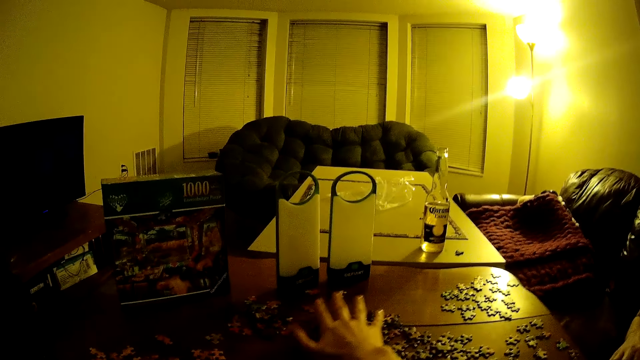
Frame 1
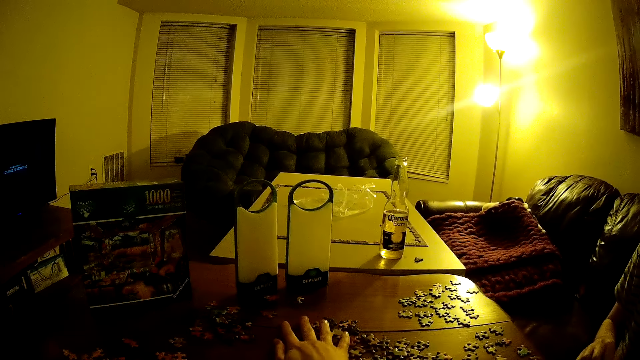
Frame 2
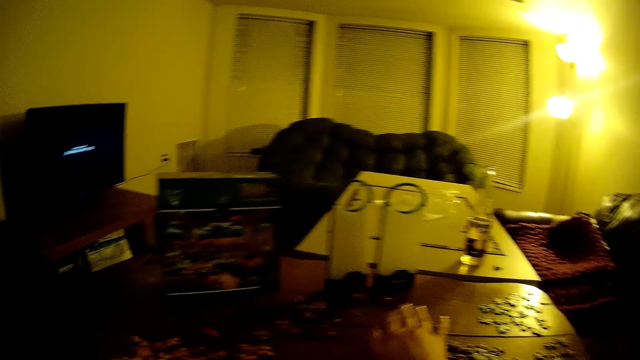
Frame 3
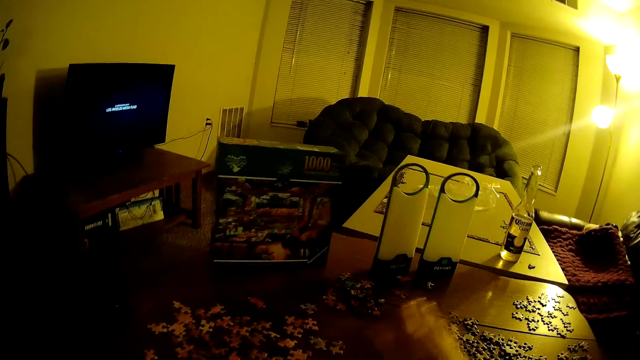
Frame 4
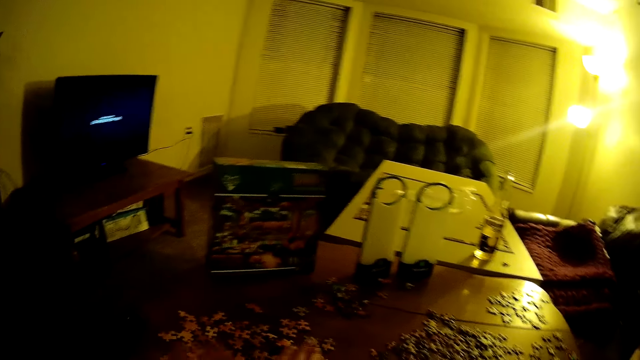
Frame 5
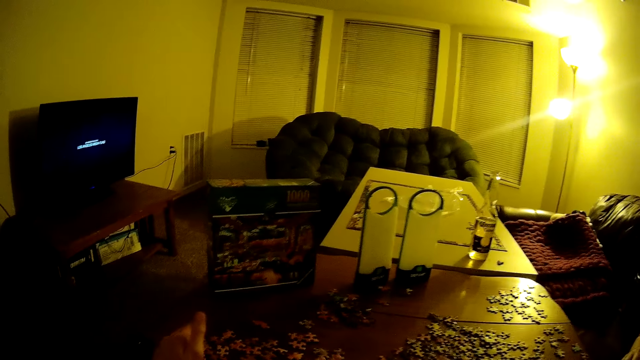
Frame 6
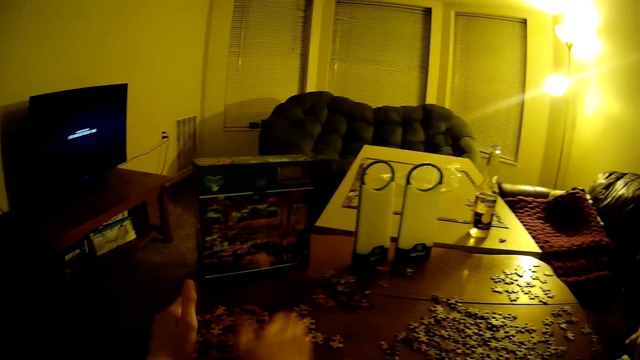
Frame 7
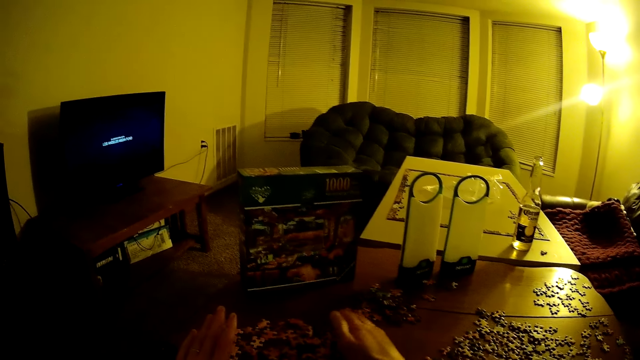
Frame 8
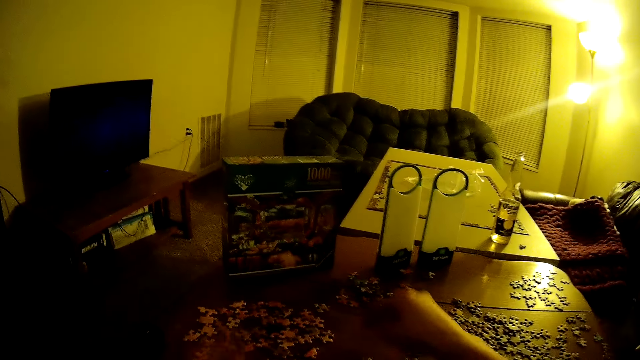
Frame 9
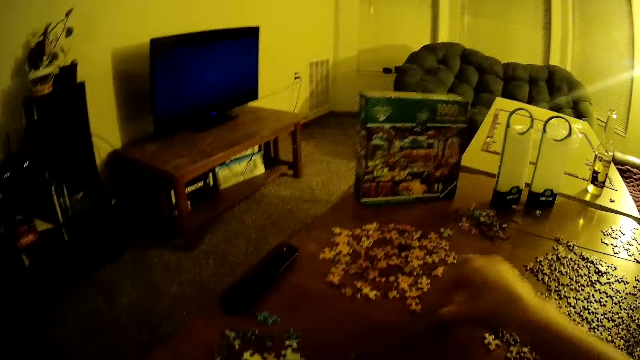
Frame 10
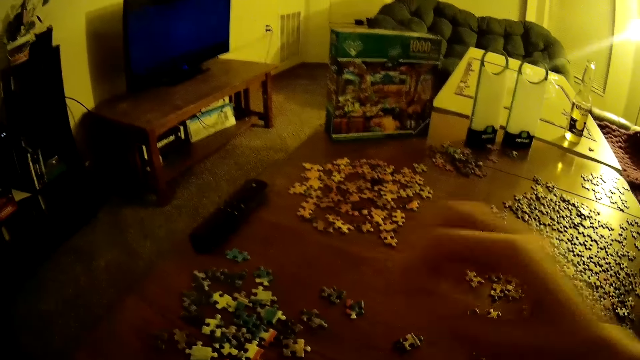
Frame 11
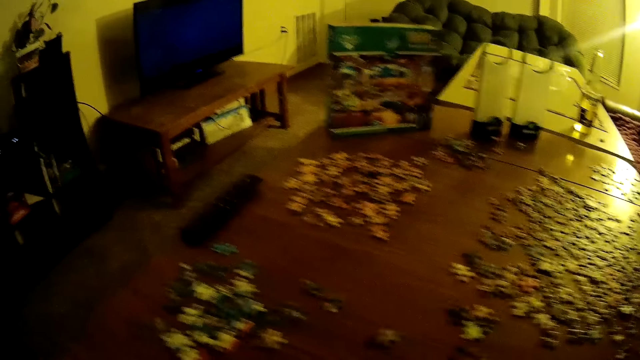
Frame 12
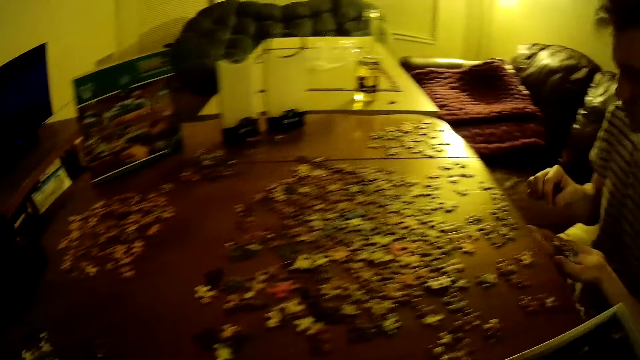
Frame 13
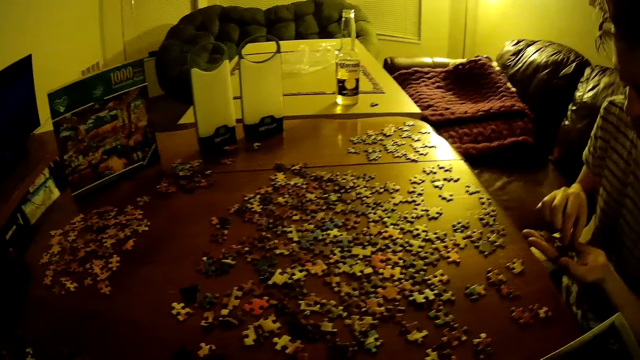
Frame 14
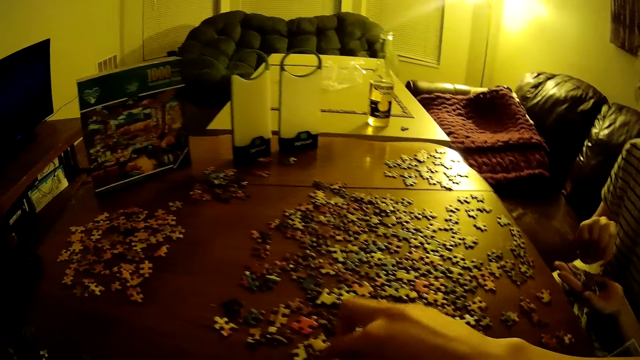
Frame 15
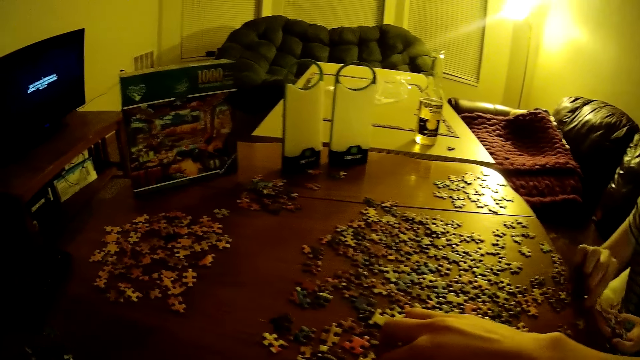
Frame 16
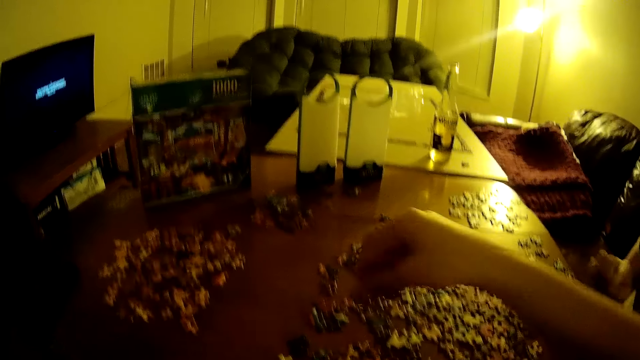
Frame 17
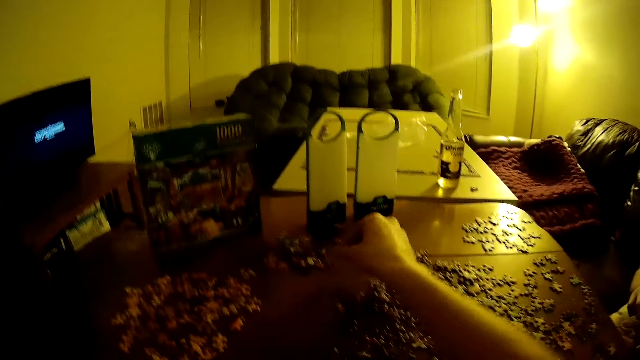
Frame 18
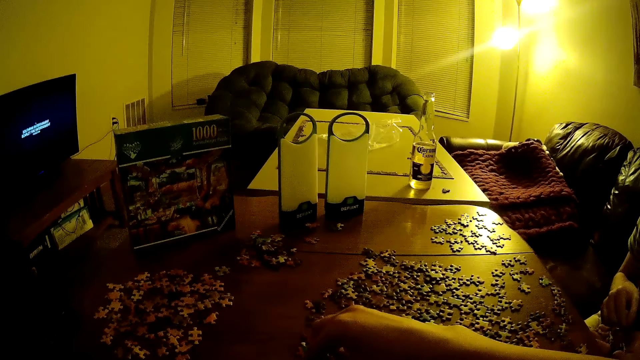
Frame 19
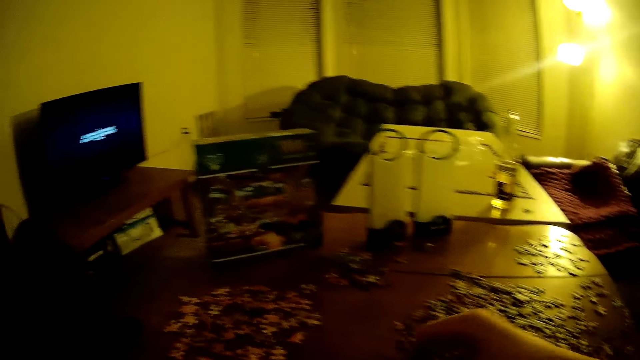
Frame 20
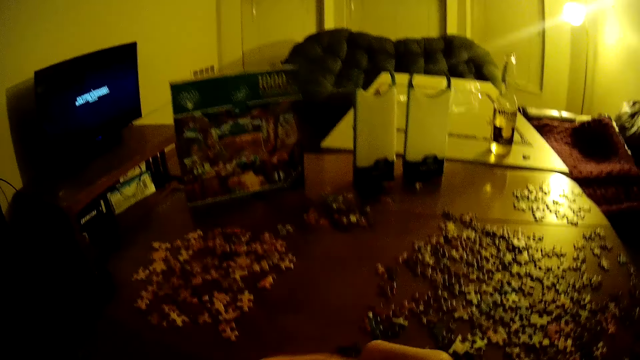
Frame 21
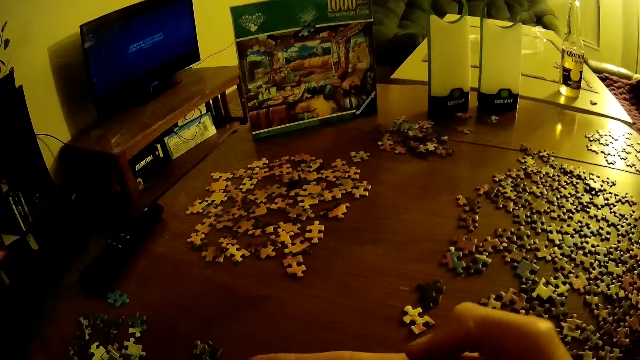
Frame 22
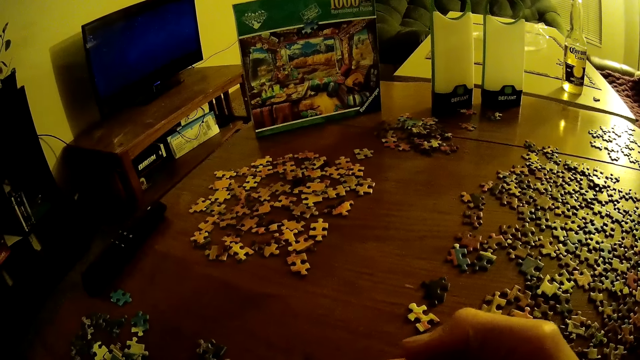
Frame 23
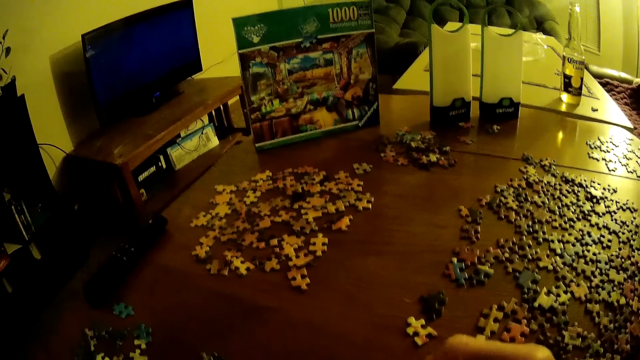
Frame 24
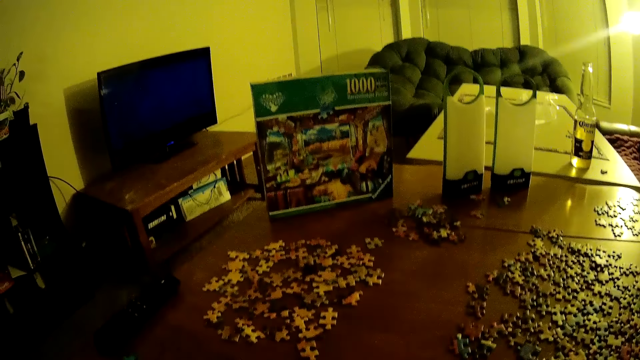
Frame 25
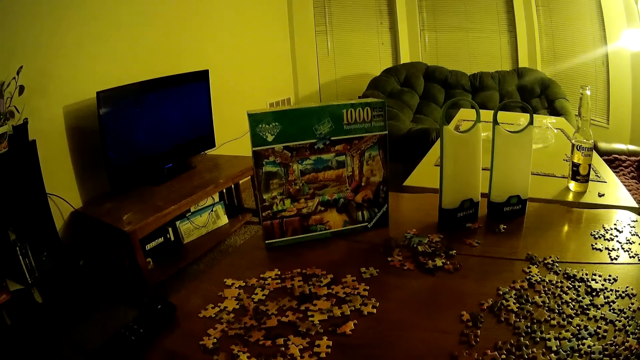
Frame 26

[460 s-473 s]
A man assembles the jigsaw puzzle. The camera wearer looks at the man. The man puts puzzles on the table. The camera wearer assembles the jigsaw puzzle.

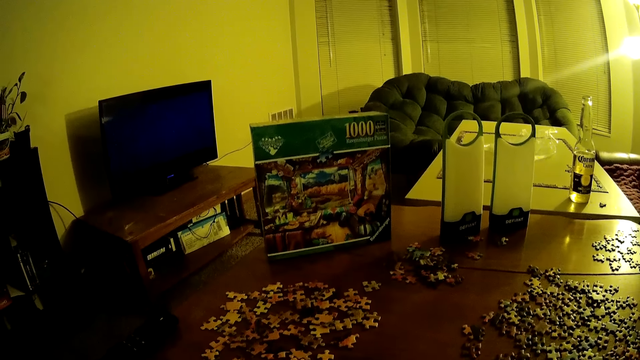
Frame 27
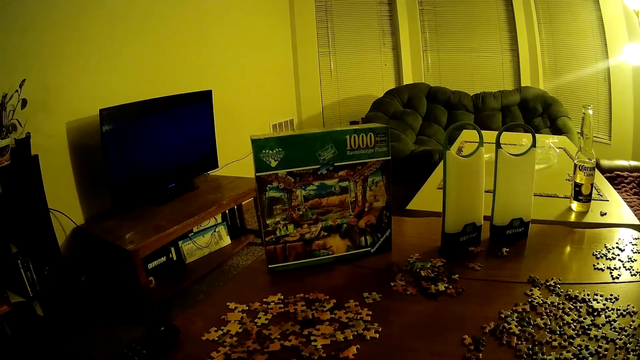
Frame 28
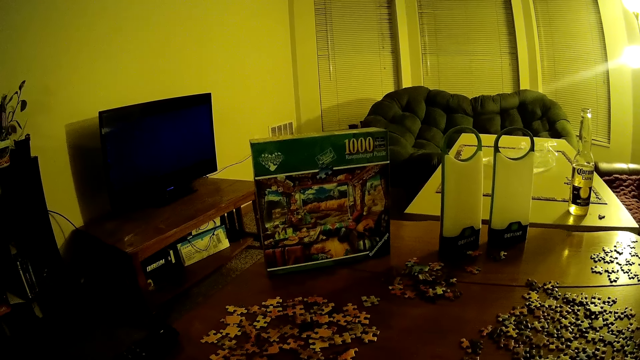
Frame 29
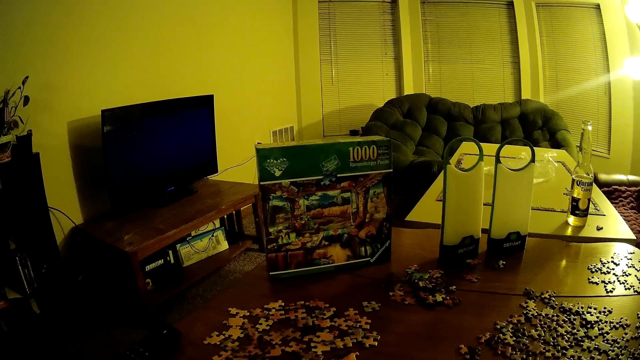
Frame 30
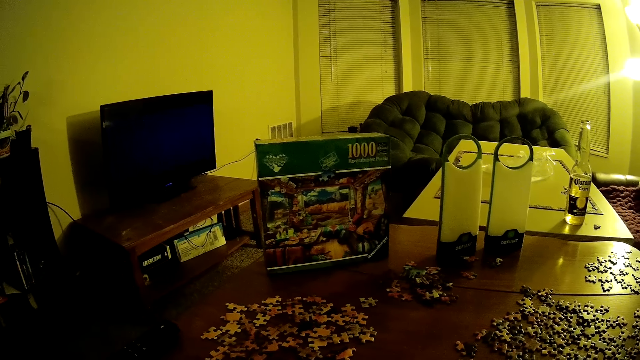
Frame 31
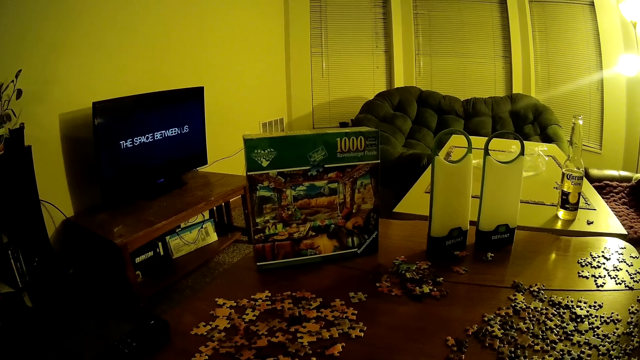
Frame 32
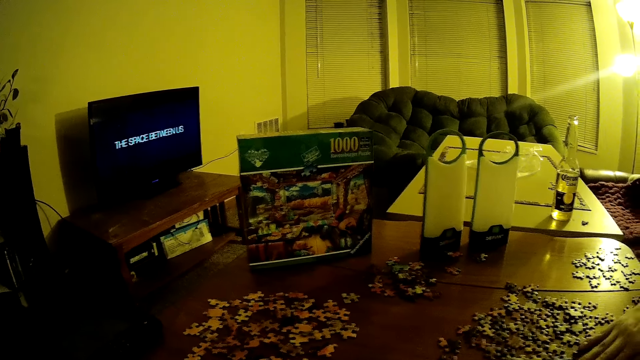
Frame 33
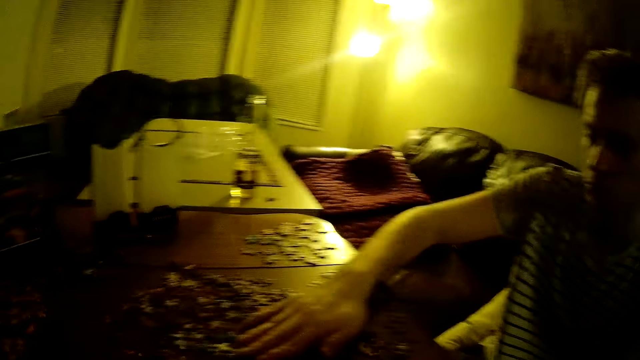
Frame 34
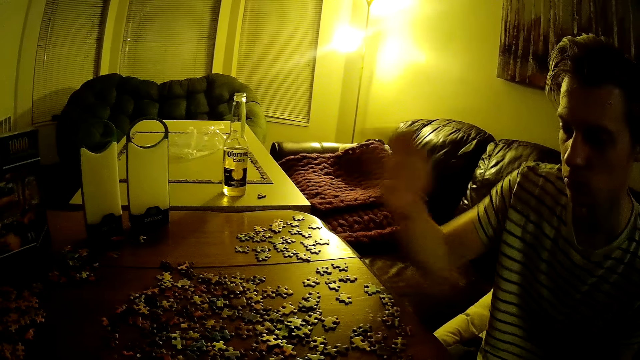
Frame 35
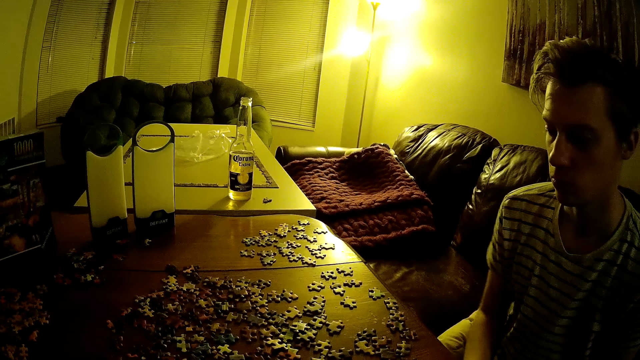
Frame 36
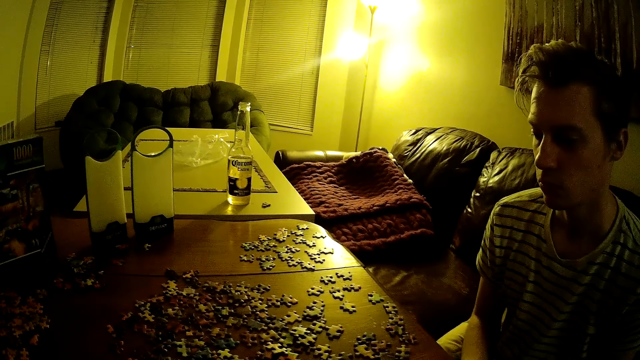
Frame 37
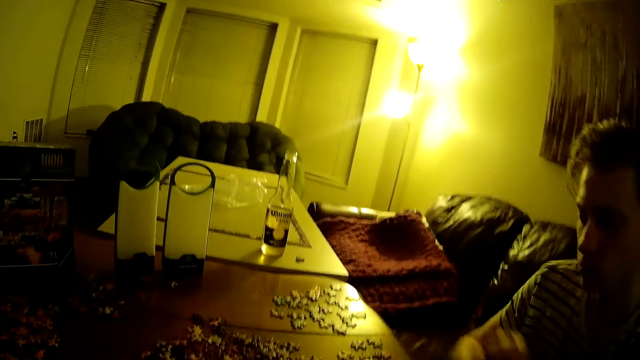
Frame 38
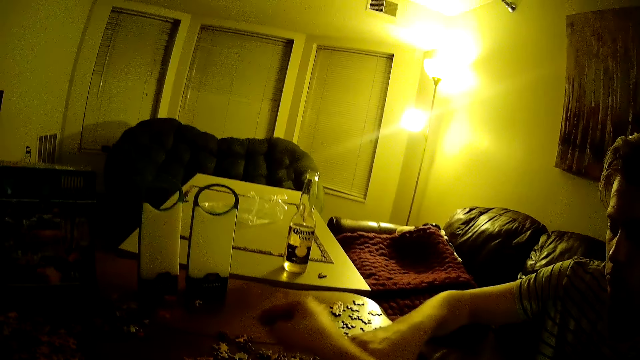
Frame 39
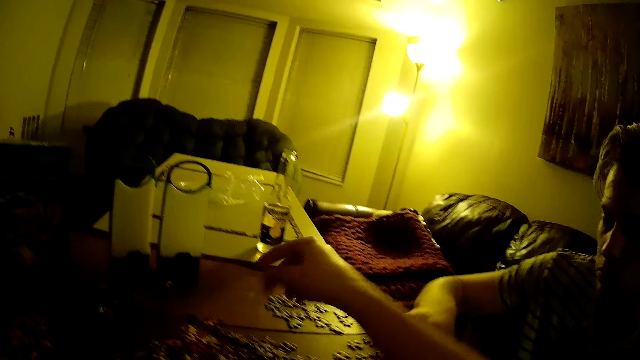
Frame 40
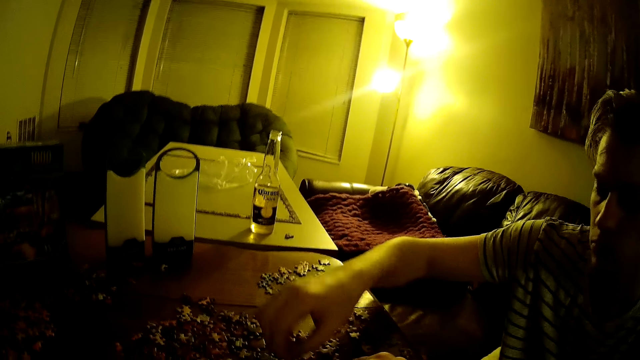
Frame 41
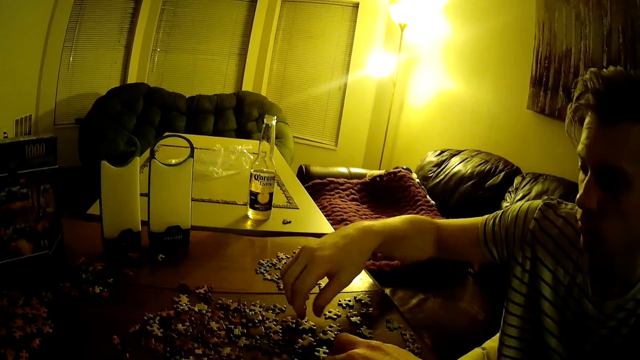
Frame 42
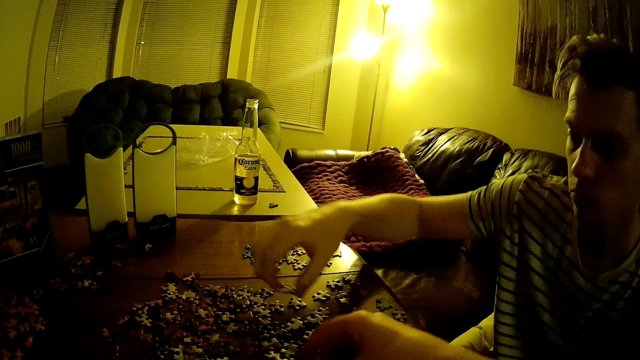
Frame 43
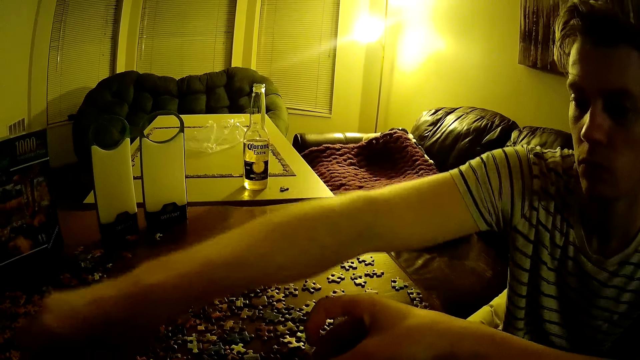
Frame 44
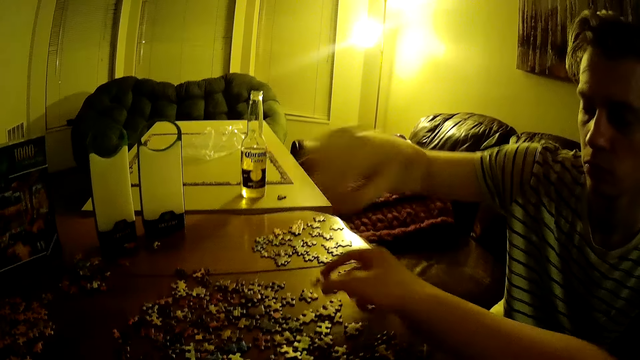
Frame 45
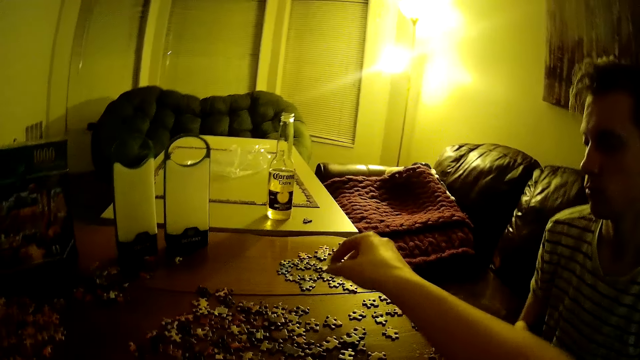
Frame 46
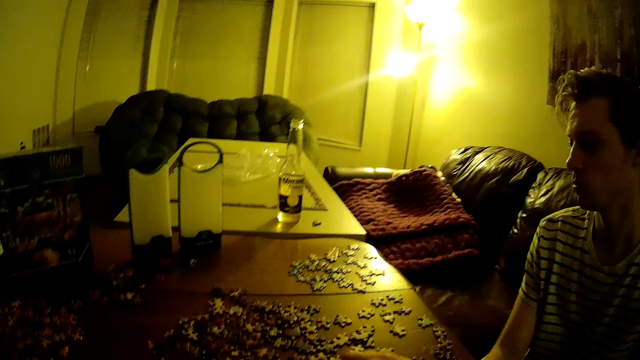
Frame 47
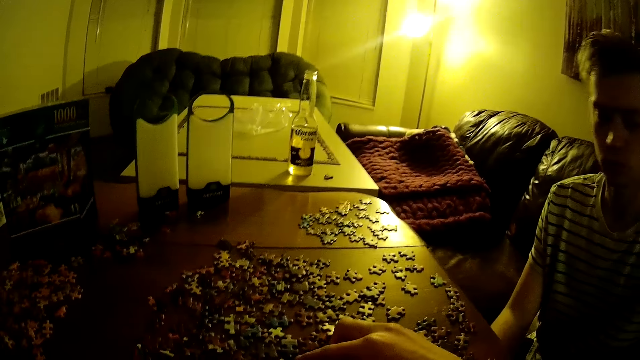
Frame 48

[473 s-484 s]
The camera wearer looks at a man. They assemble the jigsaw puzzle. The man assembles the jigsaw puzzle. The camera wearer puts puzzles on the table.
